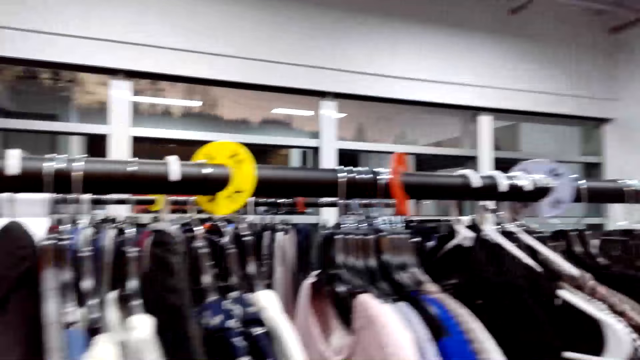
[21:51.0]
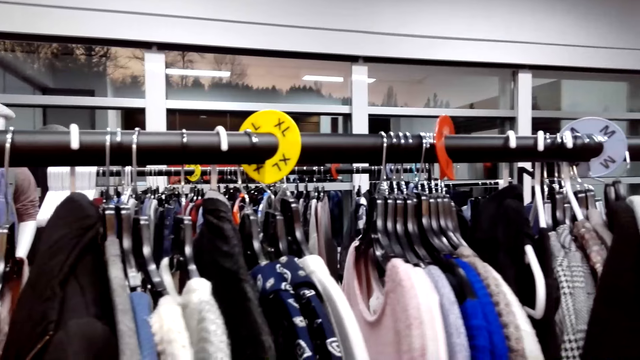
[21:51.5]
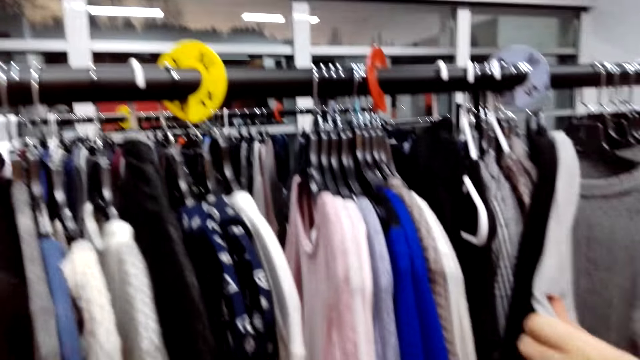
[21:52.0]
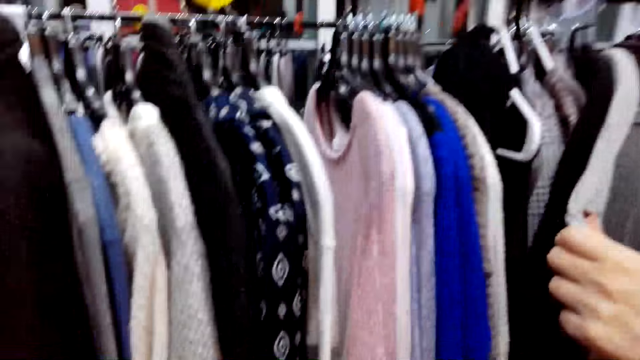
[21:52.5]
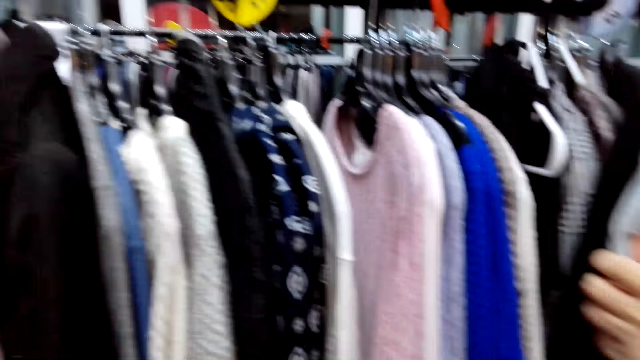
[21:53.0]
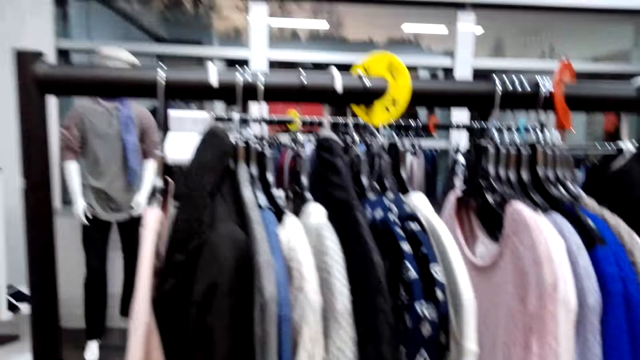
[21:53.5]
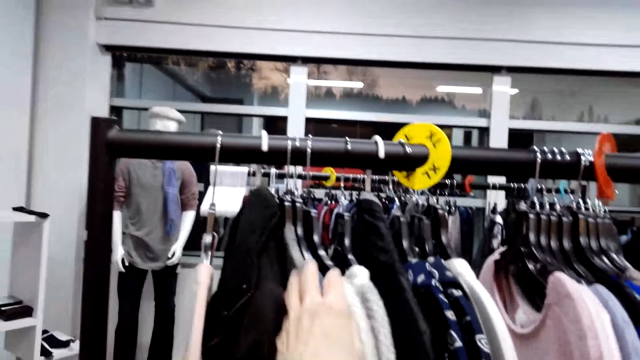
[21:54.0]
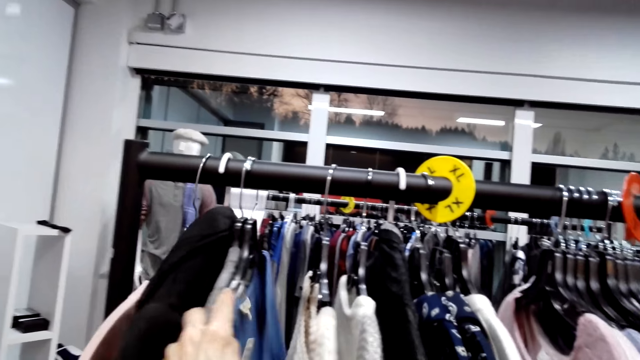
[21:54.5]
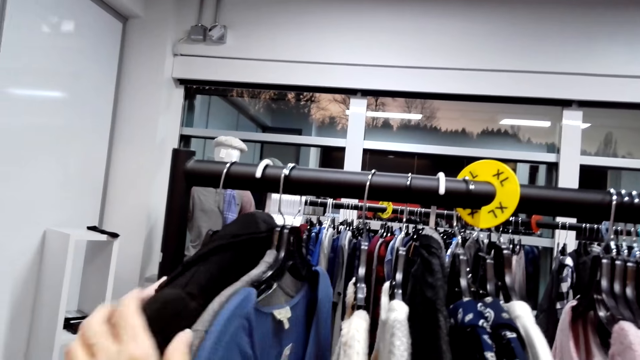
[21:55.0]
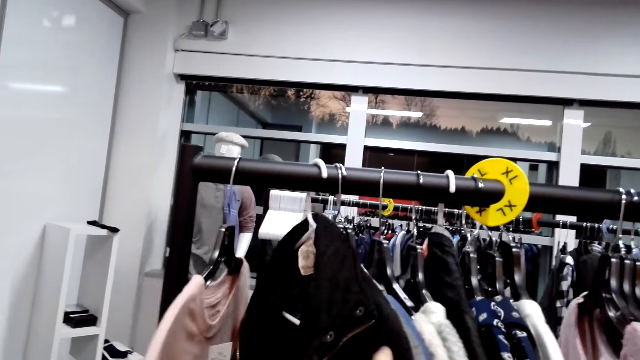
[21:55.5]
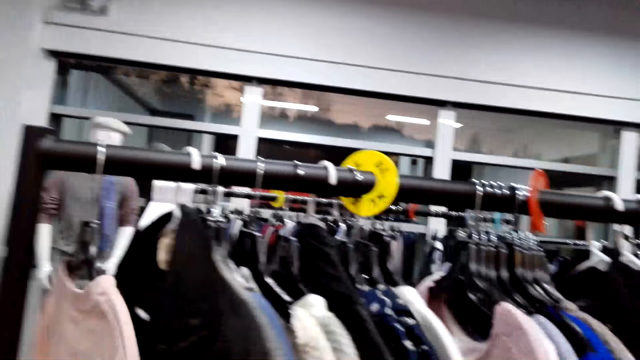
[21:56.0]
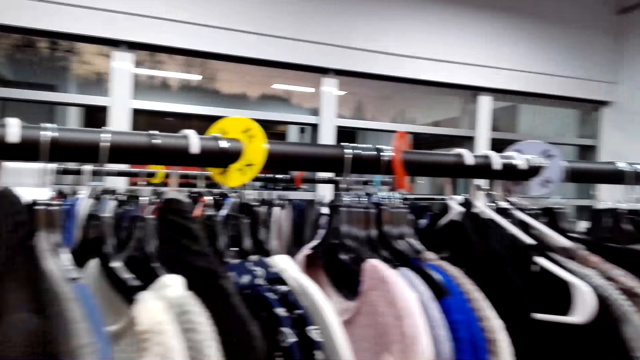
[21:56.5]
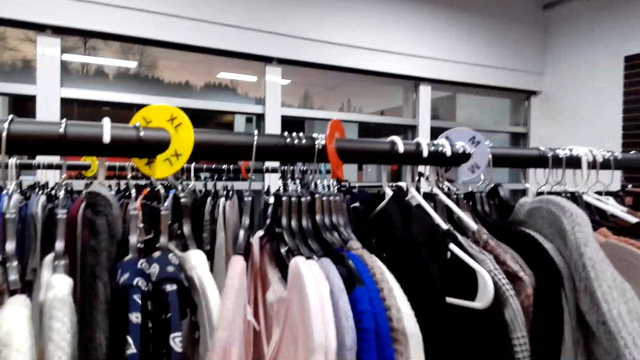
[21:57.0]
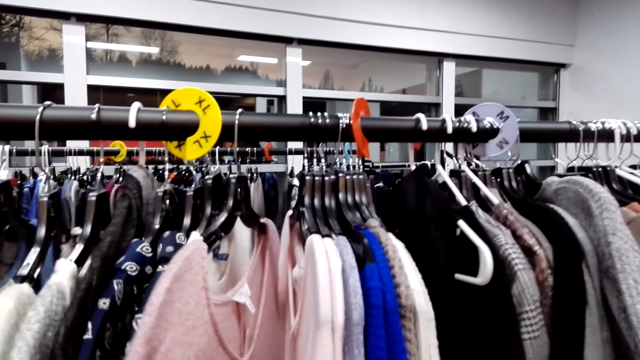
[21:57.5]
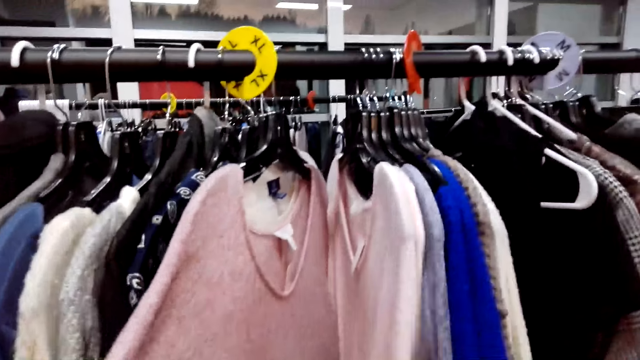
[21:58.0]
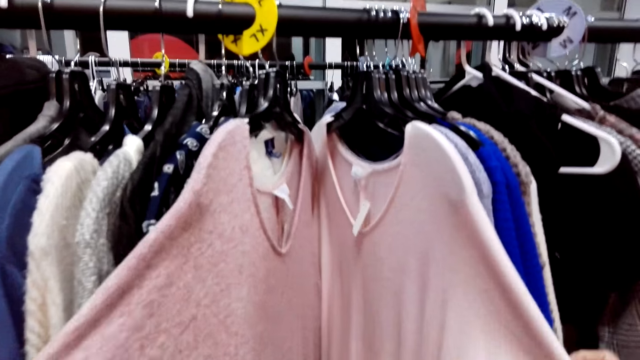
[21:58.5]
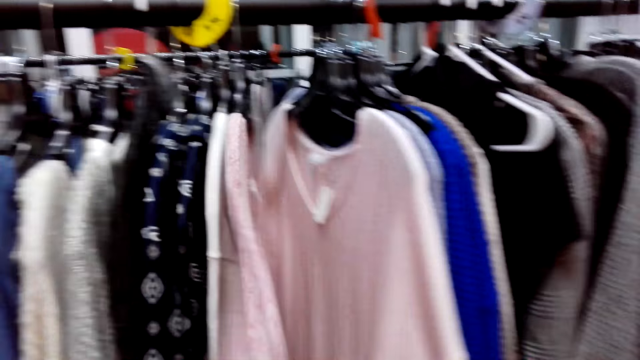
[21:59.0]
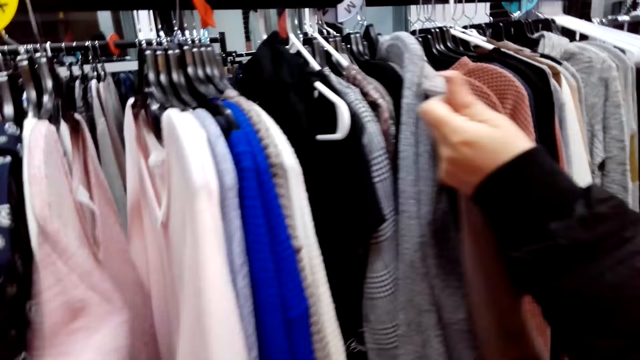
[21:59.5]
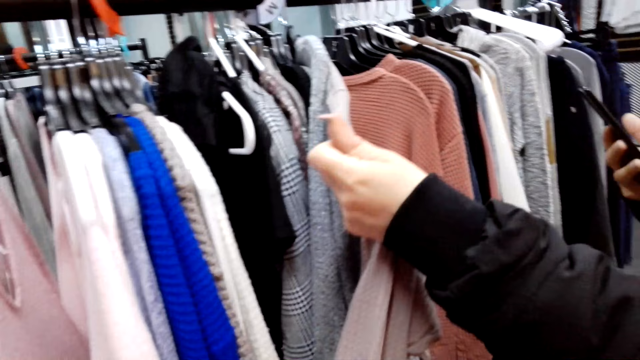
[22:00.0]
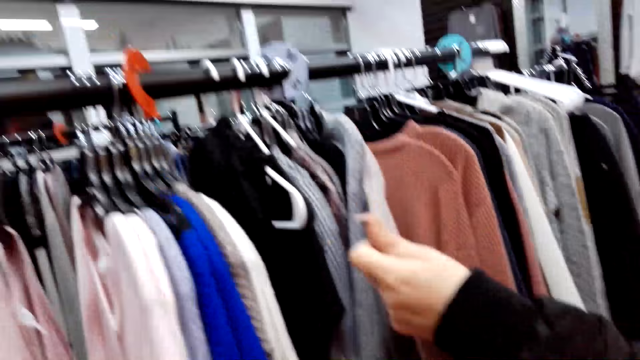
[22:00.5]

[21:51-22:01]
Someone looks at the clothes on the rack. The camera wearer looks at the clothes on the rack. The person talks in the store. The camera wearer talks in the store.

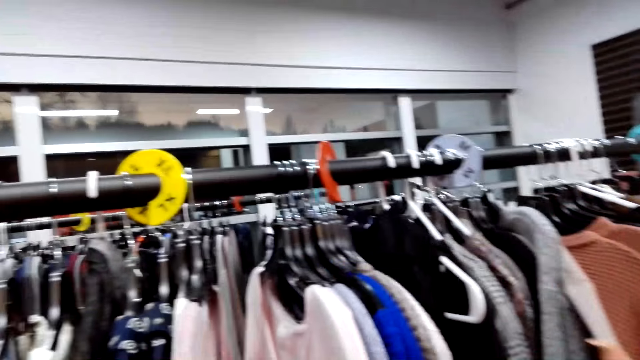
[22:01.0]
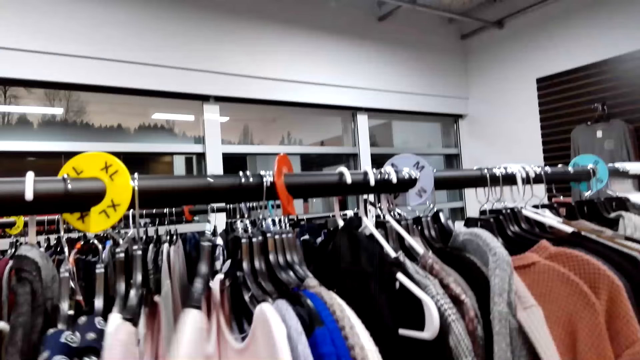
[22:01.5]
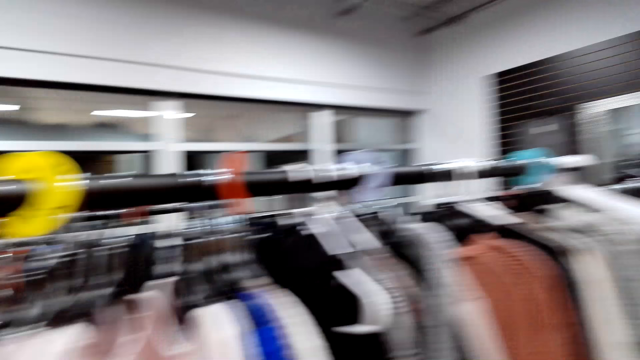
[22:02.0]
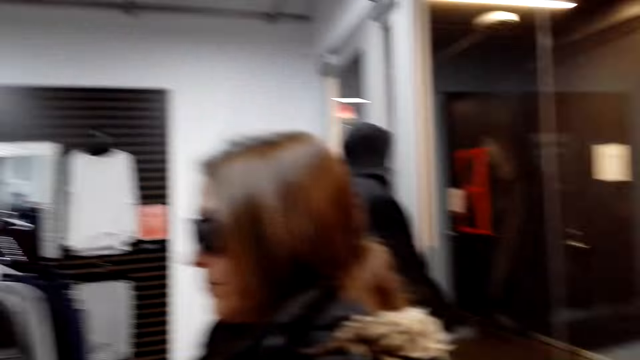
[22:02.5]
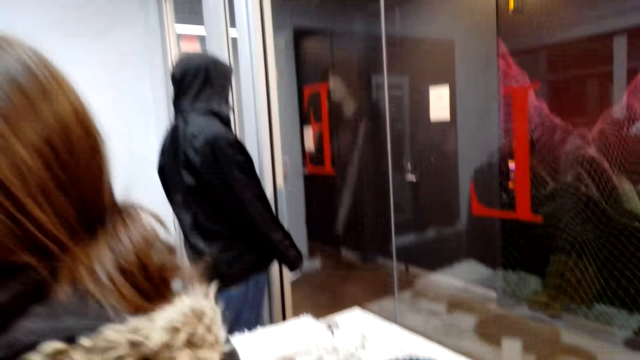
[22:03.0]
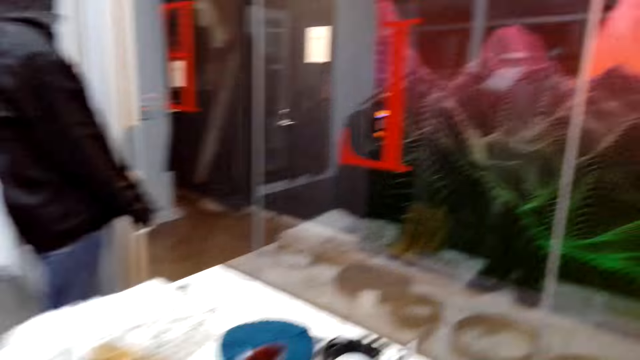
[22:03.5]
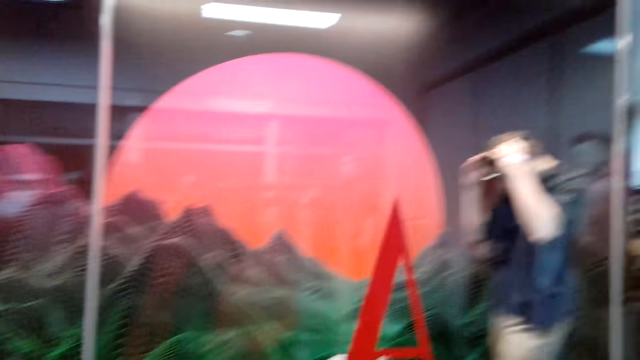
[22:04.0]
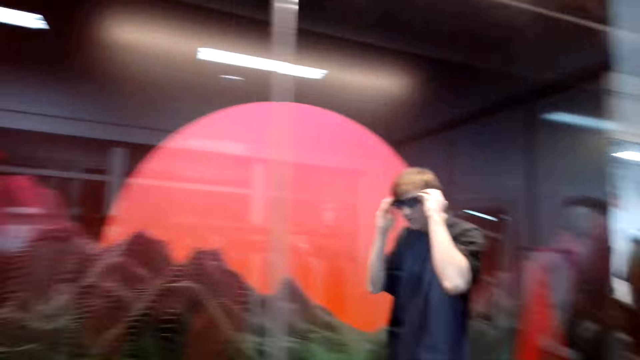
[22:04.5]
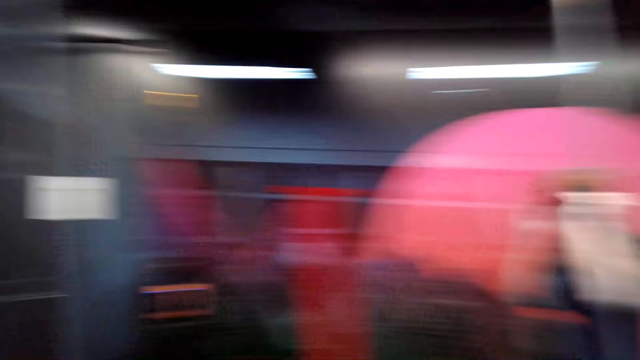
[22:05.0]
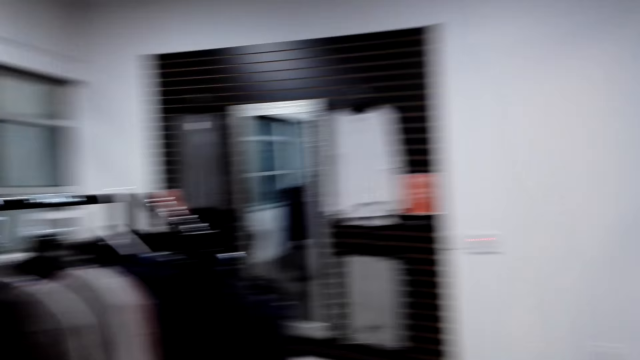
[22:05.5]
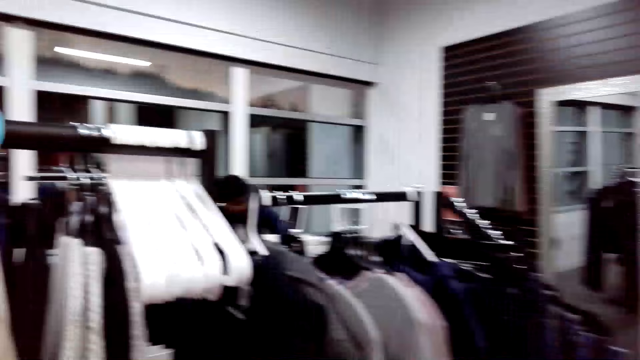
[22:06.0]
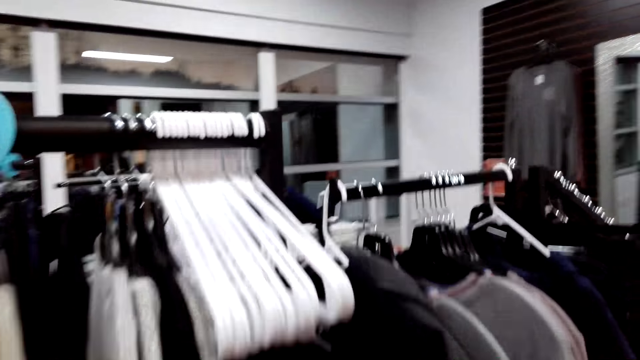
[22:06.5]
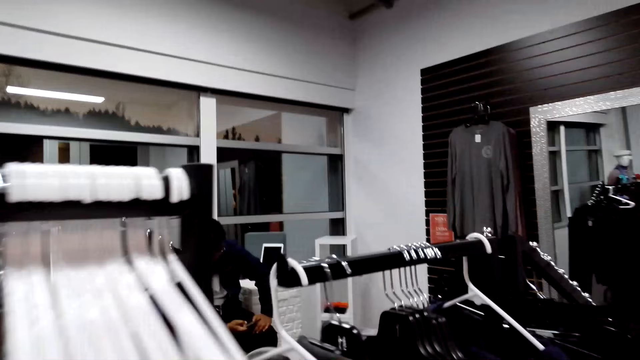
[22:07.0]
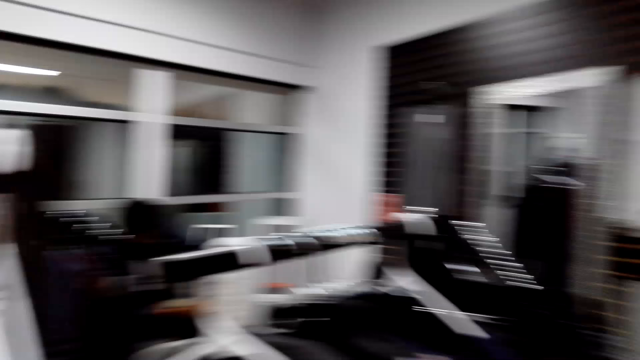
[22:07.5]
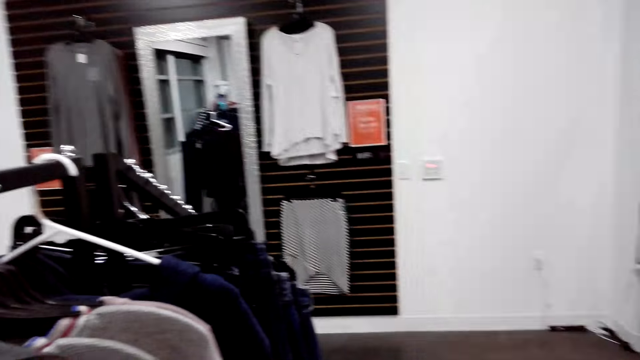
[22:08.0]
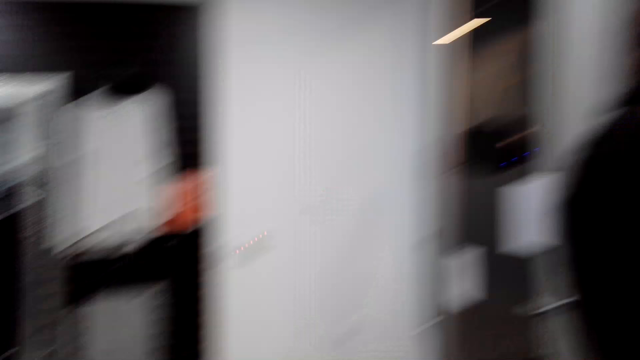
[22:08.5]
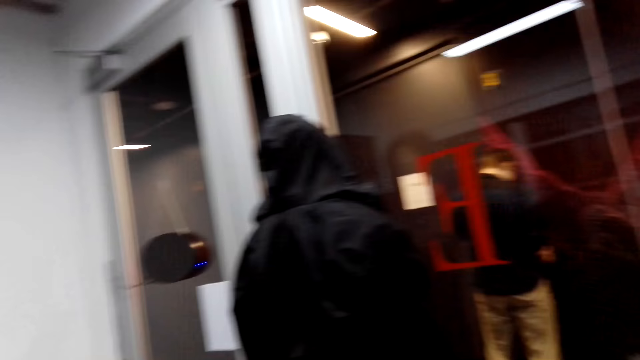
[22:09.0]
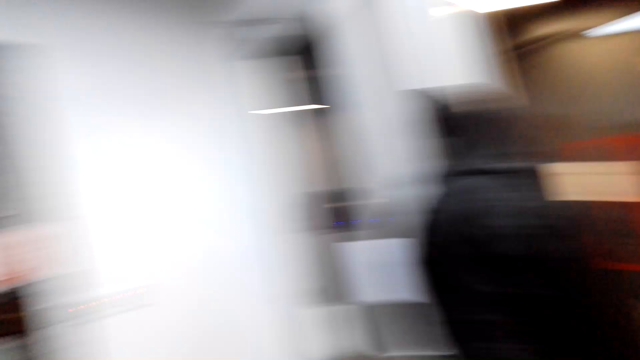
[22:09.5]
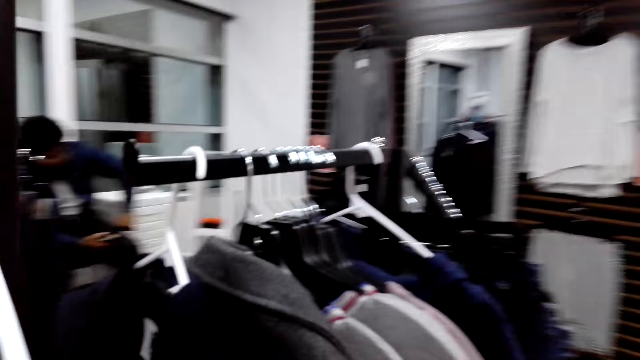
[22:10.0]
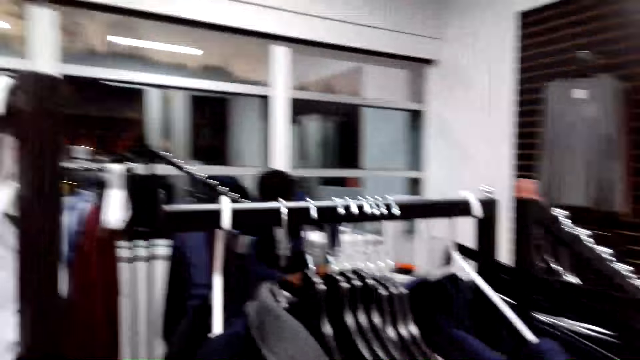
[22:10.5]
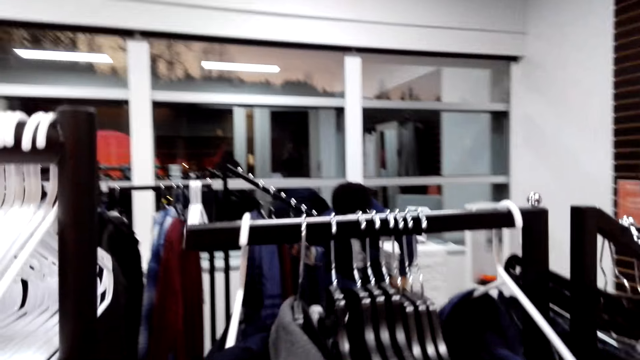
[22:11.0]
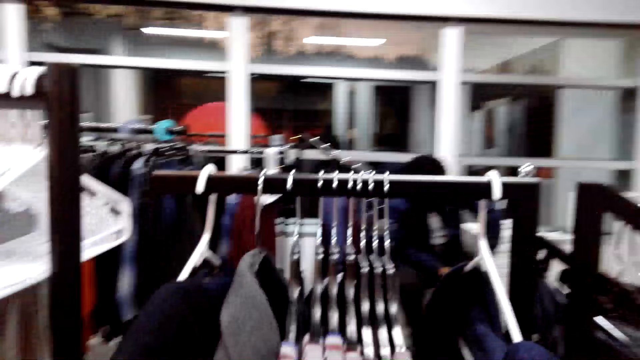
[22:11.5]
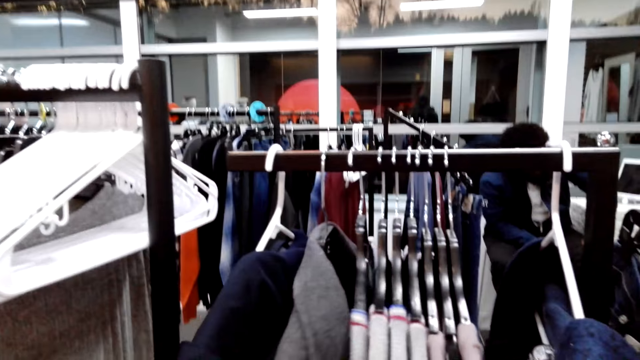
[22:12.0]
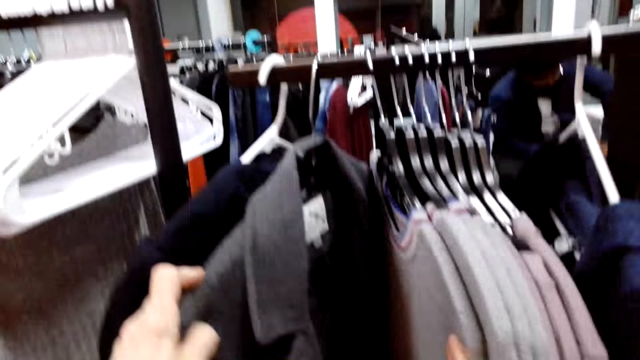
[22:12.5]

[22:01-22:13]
The camera wearer moves in the store. A man adjusts his camera. The camera wearer looks at the clothes on the rack and moves in the store. They look around the store. They talk in the store.
